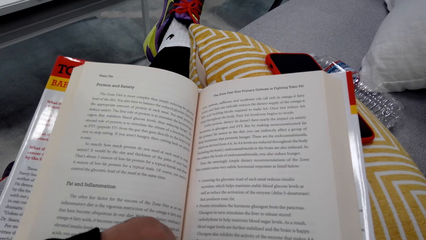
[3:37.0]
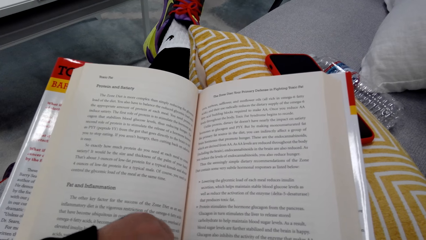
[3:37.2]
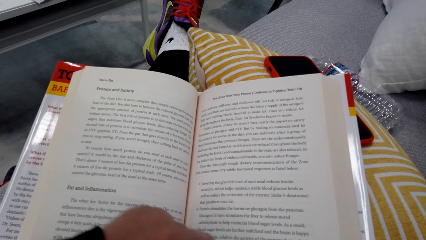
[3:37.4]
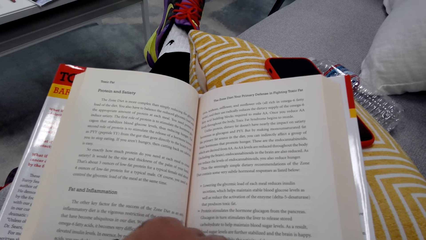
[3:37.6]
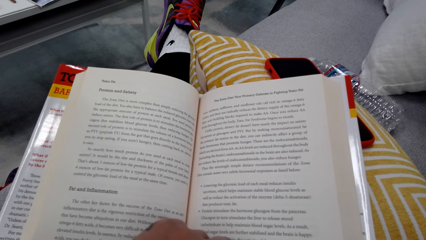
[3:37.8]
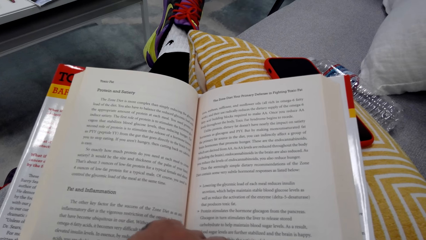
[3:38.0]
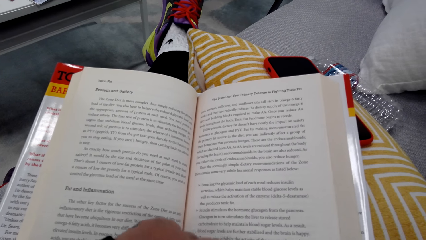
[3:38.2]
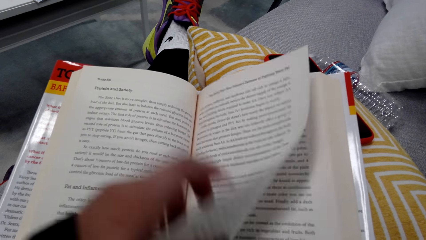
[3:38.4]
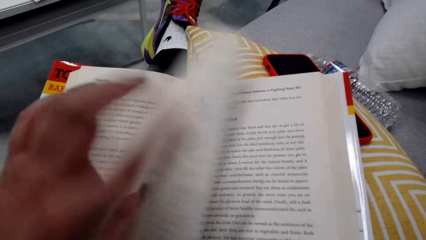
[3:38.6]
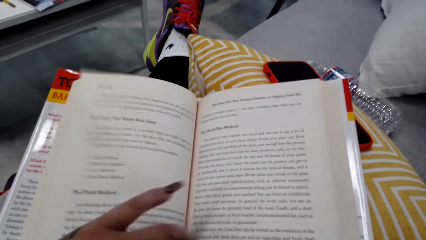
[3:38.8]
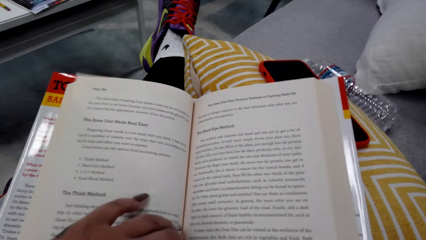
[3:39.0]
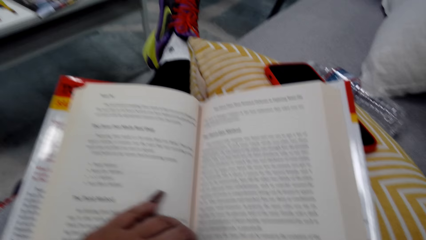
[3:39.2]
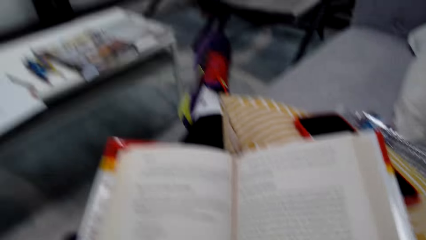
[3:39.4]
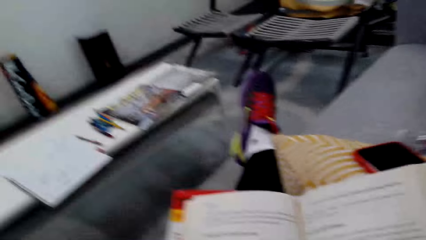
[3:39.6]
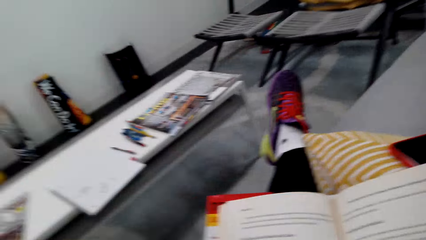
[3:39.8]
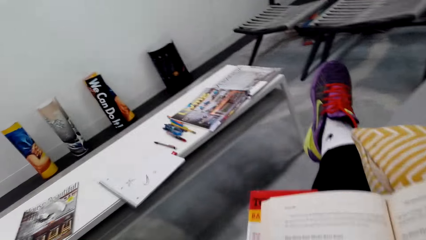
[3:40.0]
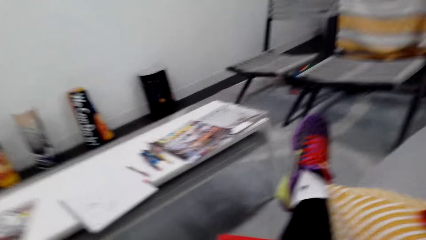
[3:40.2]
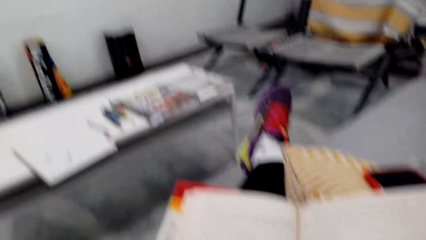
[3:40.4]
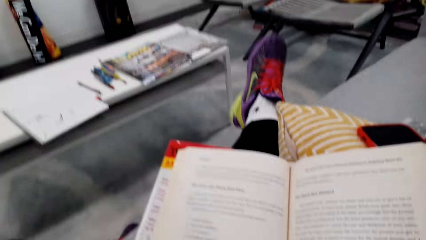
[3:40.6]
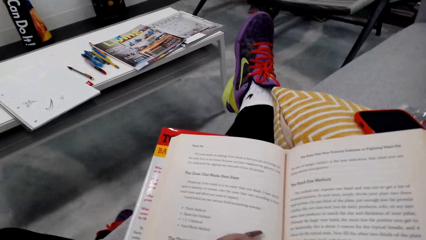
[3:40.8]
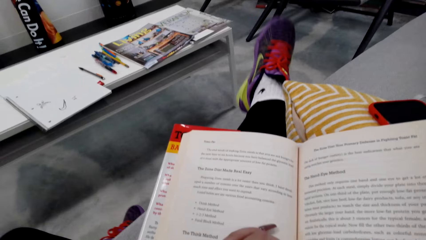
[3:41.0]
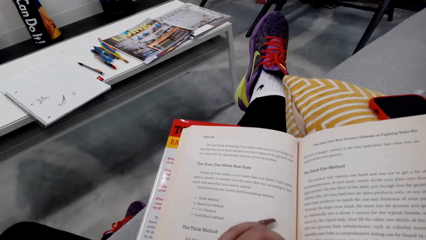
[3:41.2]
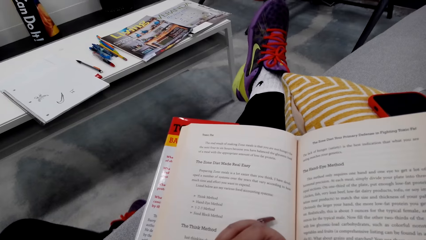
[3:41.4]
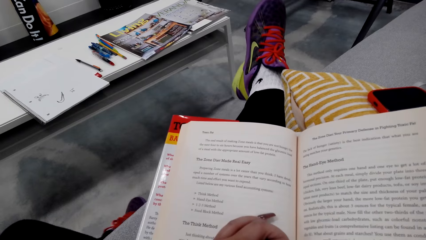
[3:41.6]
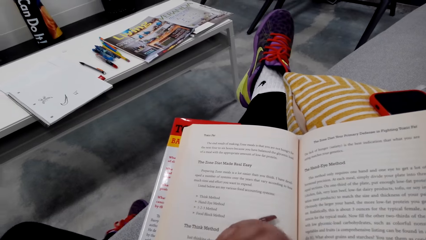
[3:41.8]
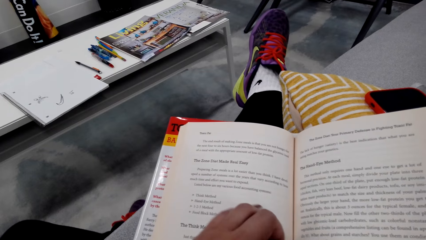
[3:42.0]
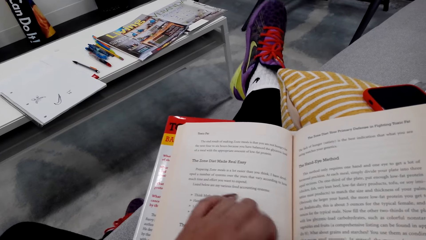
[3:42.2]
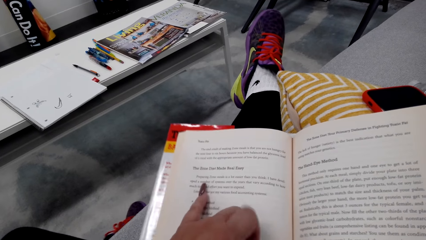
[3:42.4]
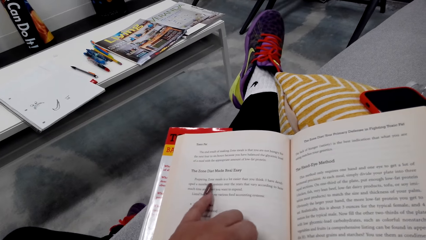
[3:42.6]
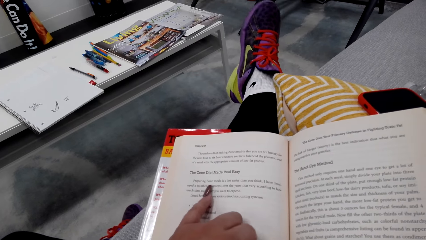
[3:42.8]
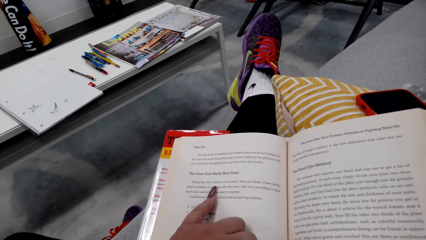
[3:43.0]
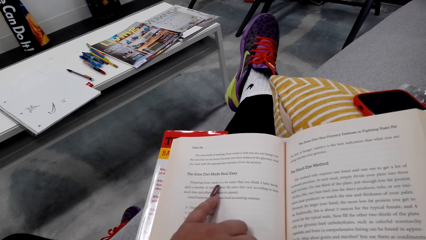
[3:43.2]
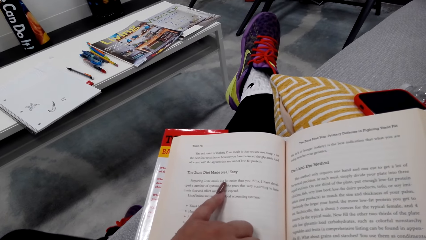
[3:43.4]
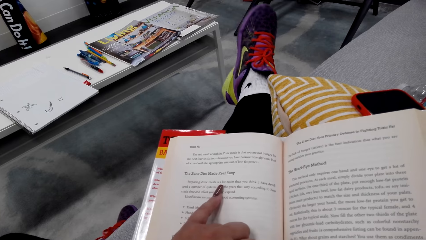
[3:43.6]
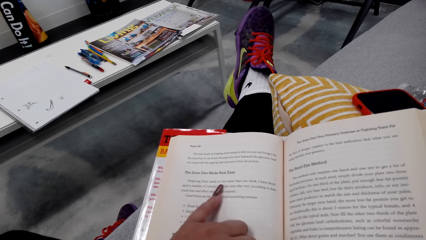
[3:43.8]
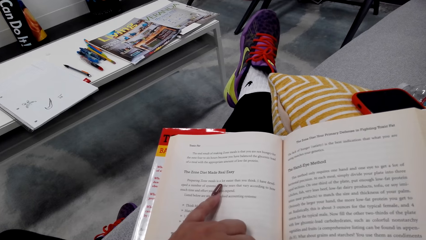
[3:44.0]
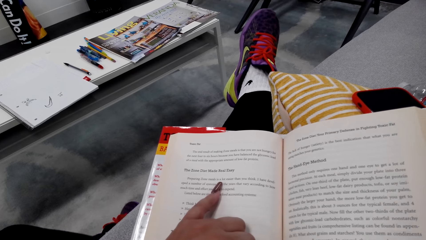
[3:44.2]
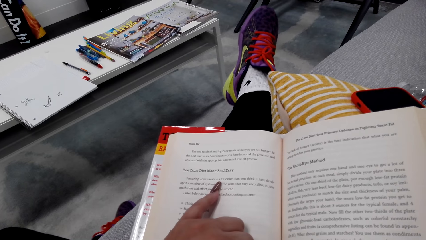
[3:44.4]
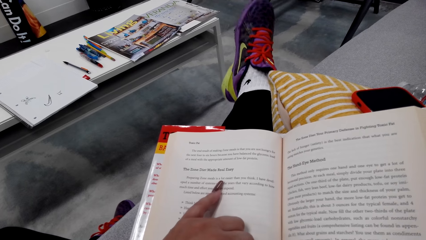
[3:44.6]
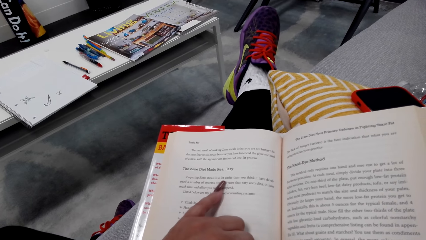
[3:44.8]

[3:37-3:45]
The camera wearer flips the book's page. They read the book.

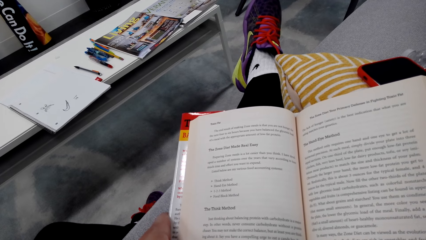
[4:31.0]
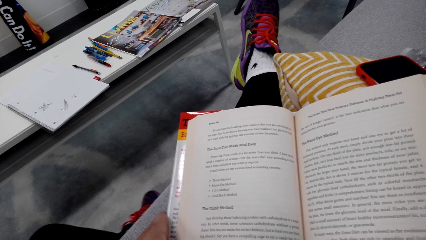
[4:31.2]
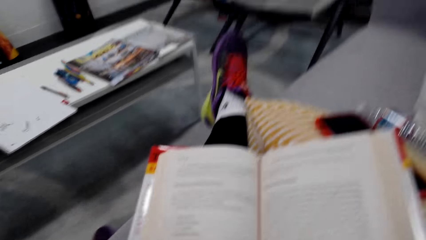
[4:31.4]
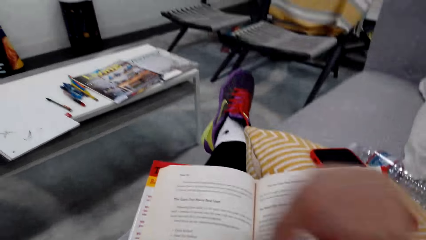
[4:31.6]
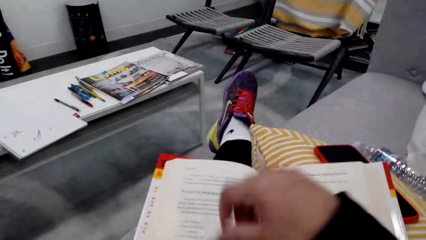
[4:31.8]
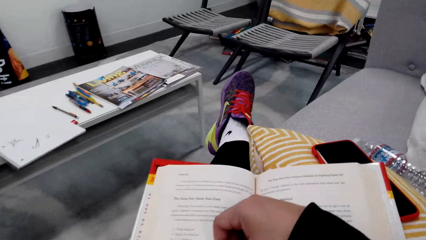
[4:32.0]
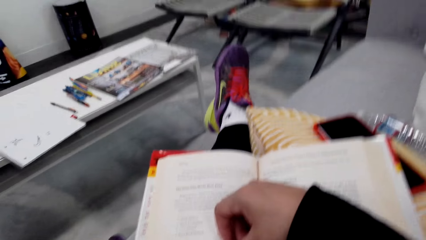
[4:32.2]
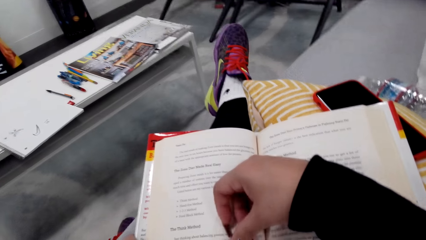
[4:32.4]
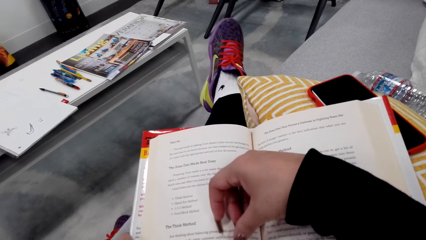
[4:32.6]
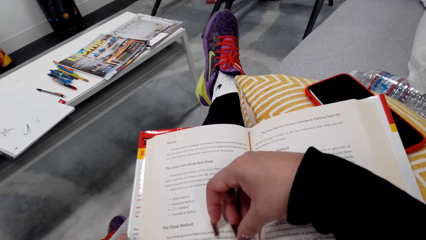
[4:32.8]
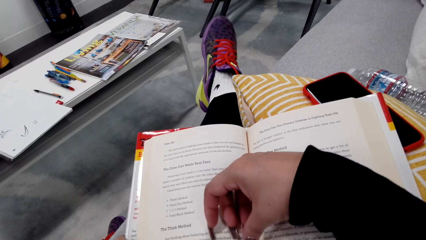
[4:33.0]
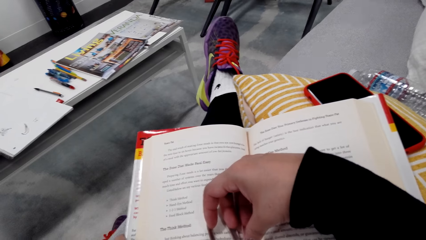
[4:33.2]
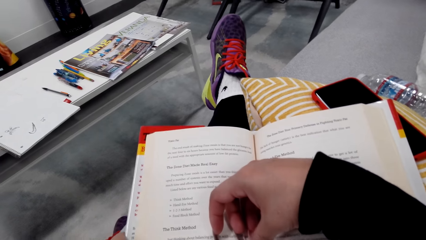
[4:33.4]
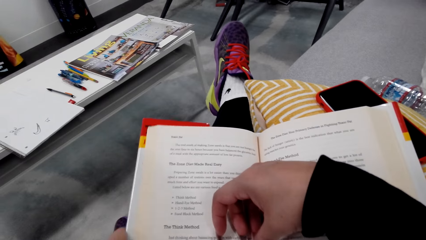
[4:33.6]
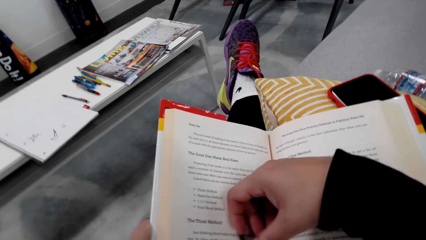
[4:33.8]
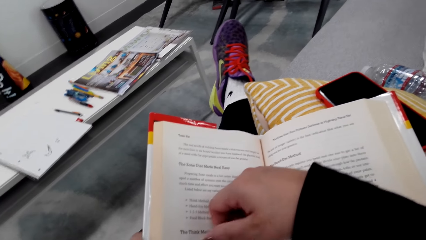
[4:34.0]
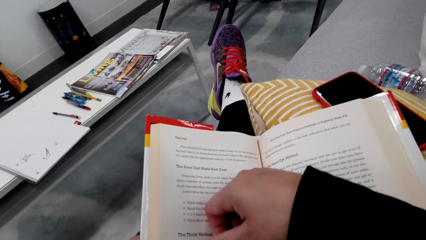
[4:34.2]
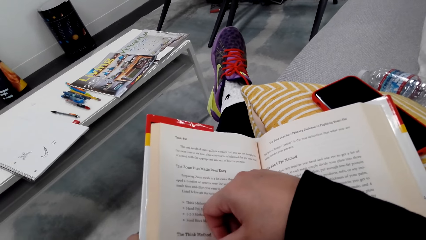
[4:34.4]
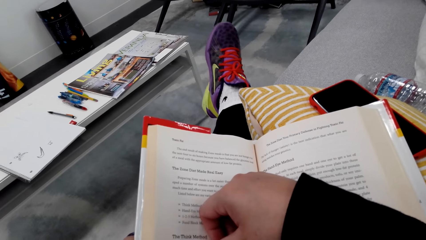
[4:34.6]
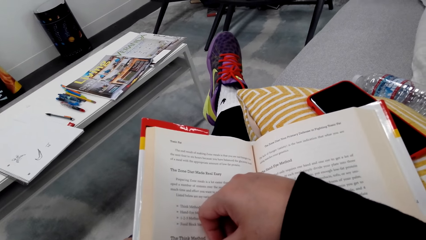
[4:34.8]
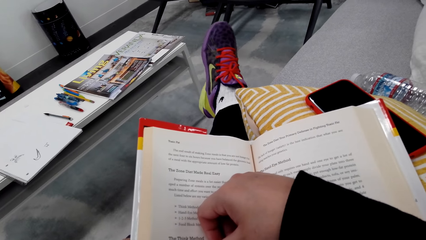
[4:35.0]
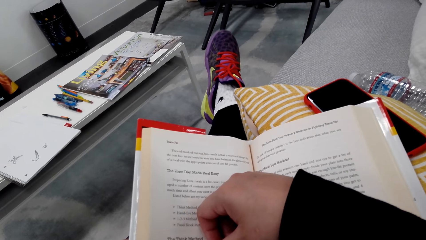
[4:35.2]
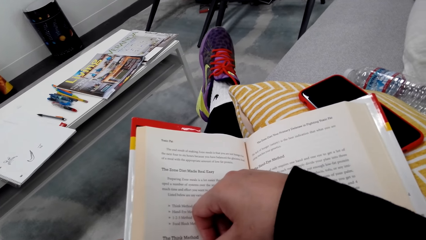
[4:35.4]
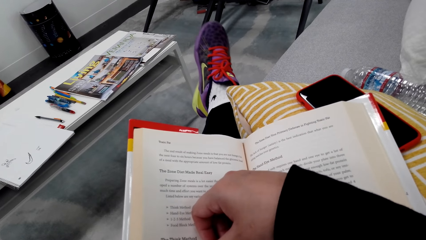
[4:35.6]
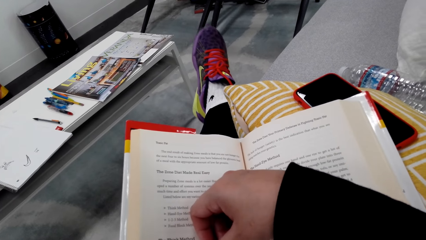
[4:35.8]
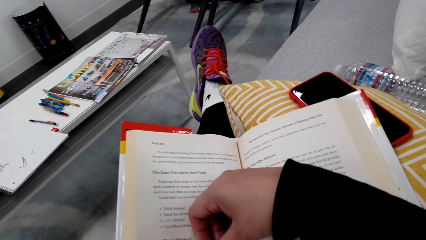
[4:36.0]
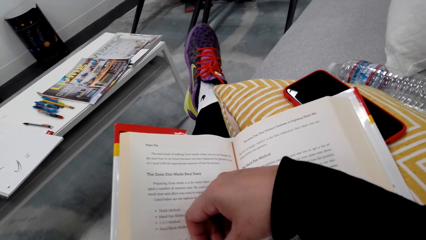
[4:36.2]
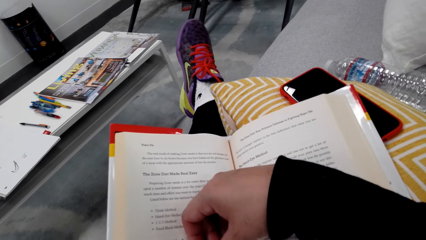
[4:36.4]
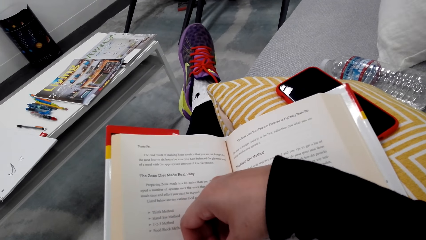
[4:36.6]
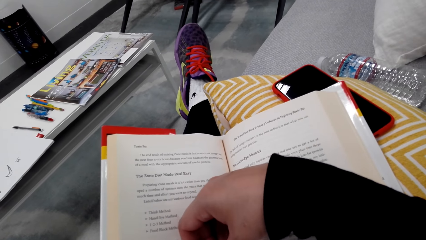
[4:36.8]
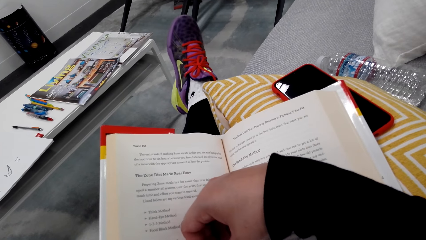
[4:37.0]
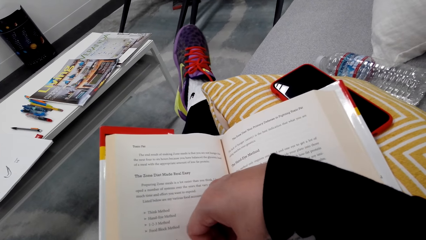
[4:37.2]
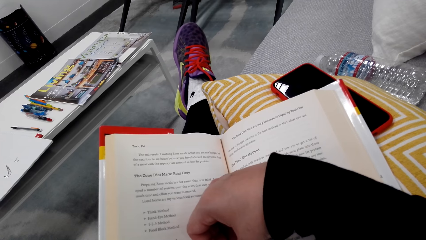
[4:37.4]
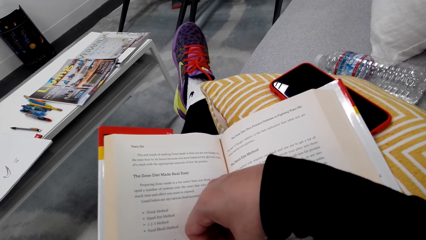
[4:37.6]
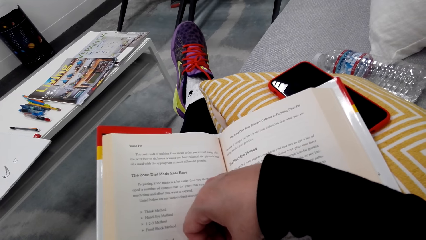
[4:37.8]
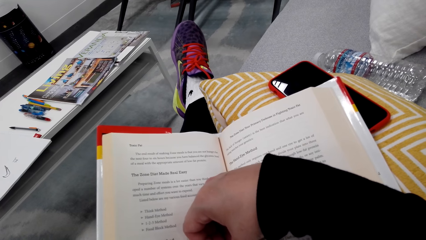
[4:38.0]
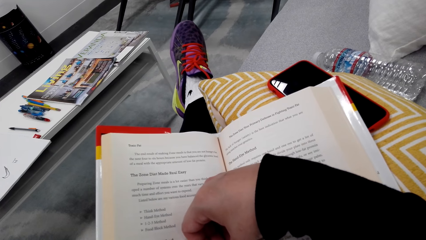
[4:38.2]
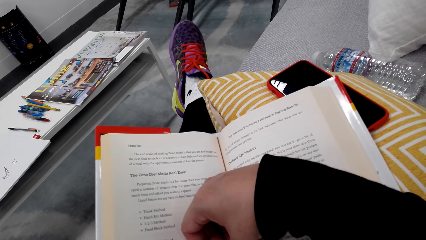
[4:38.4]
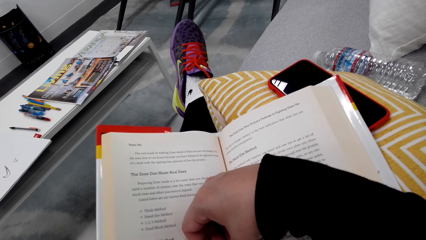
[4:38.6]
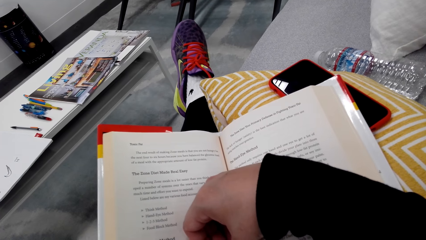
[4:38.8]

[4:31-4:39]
The camera wearer puts the hand on the book. They read the book.
